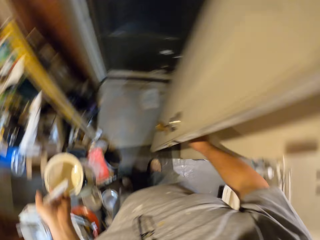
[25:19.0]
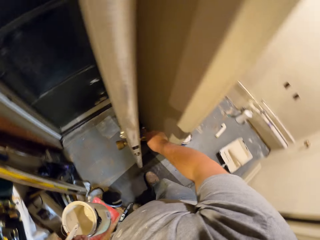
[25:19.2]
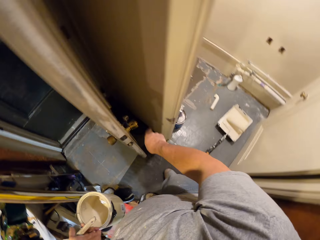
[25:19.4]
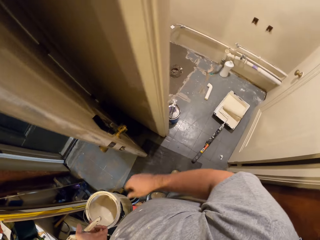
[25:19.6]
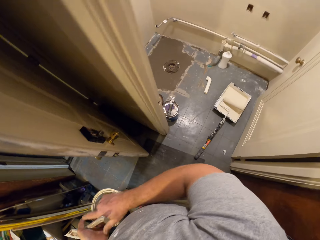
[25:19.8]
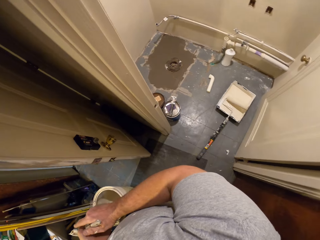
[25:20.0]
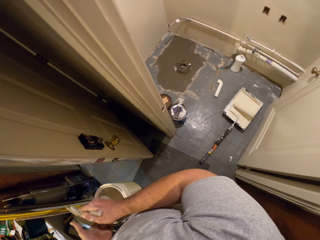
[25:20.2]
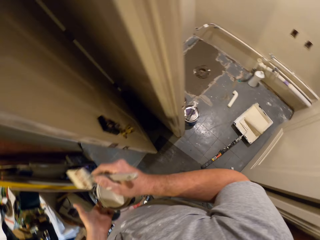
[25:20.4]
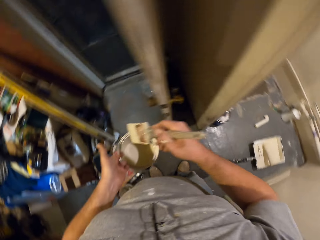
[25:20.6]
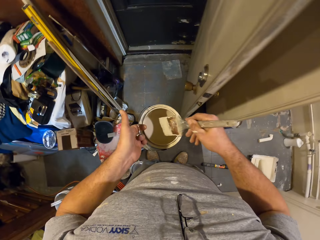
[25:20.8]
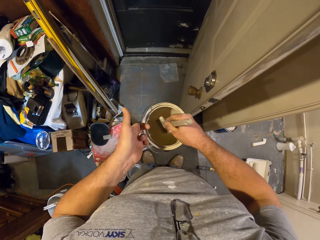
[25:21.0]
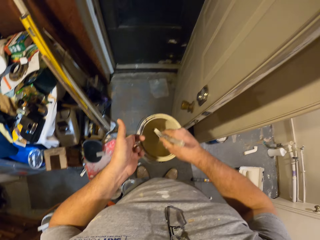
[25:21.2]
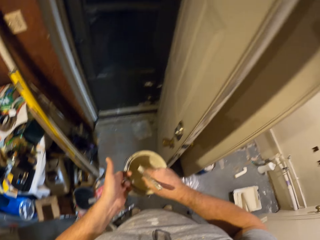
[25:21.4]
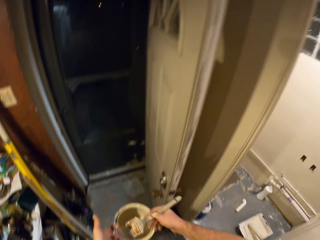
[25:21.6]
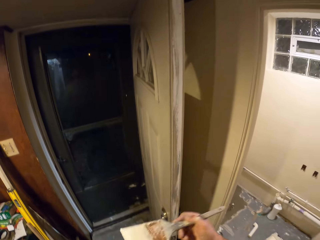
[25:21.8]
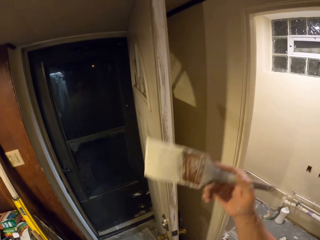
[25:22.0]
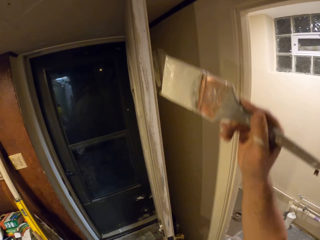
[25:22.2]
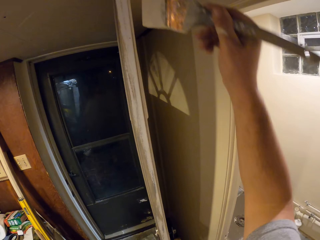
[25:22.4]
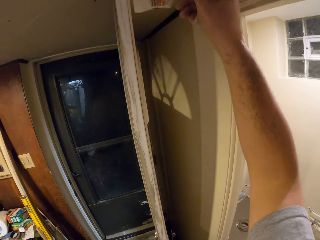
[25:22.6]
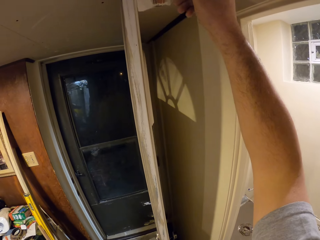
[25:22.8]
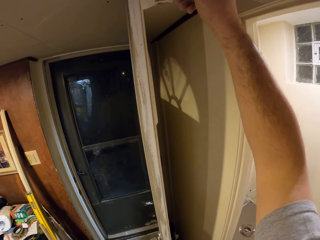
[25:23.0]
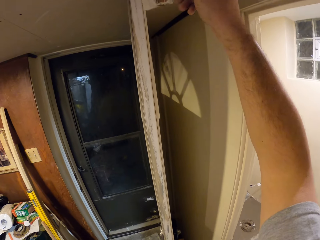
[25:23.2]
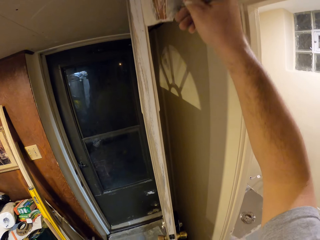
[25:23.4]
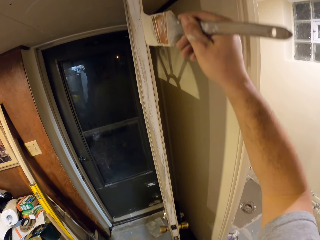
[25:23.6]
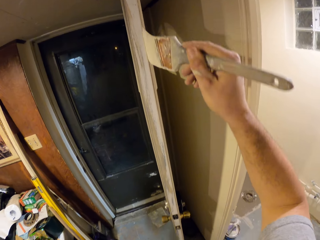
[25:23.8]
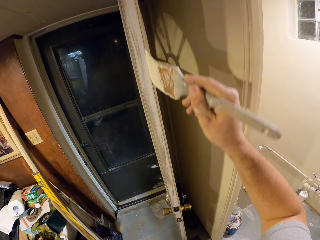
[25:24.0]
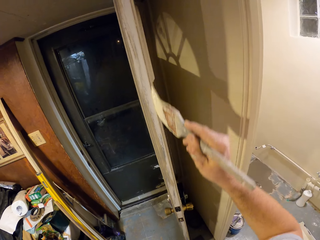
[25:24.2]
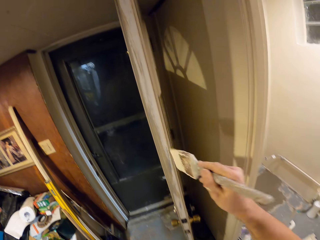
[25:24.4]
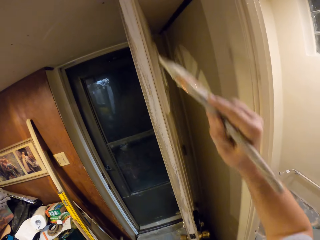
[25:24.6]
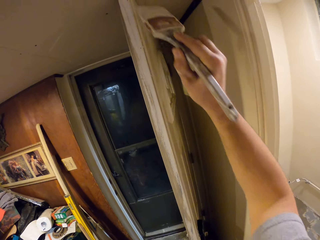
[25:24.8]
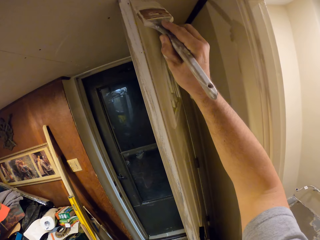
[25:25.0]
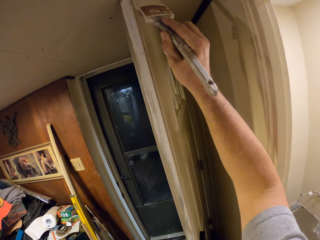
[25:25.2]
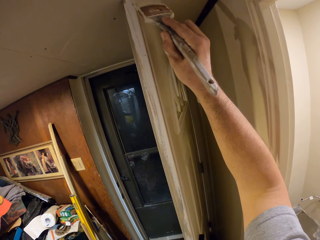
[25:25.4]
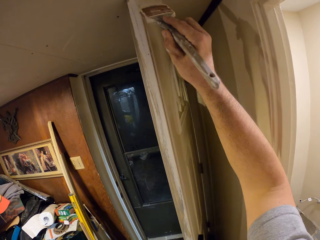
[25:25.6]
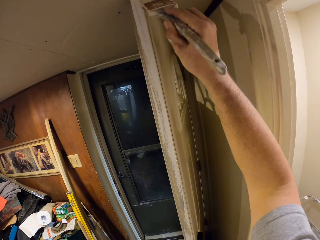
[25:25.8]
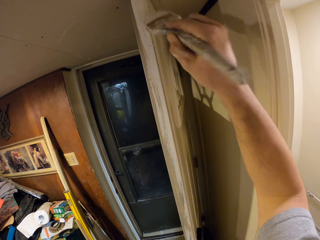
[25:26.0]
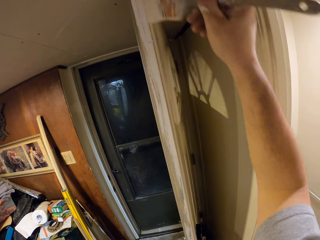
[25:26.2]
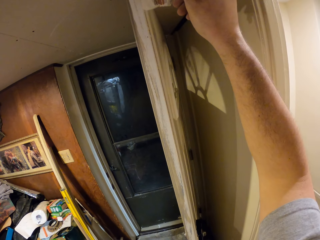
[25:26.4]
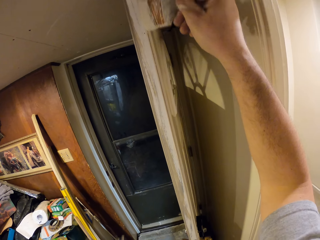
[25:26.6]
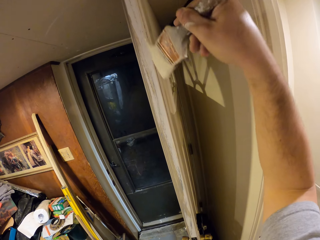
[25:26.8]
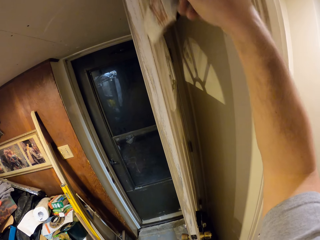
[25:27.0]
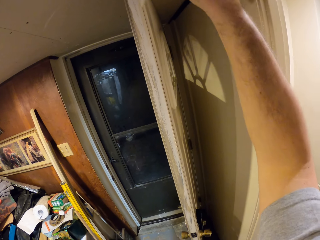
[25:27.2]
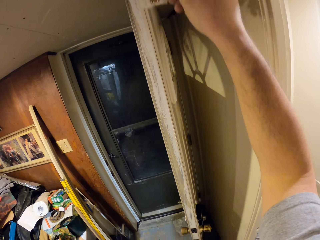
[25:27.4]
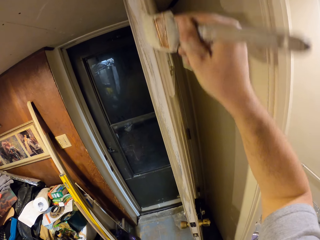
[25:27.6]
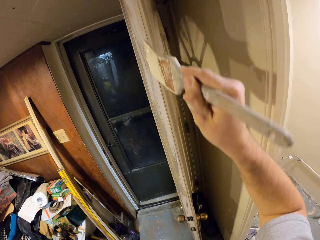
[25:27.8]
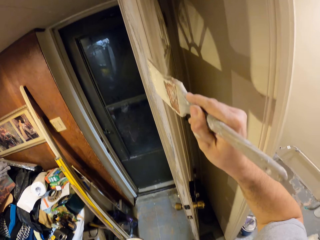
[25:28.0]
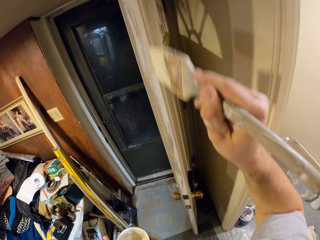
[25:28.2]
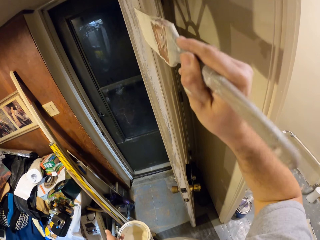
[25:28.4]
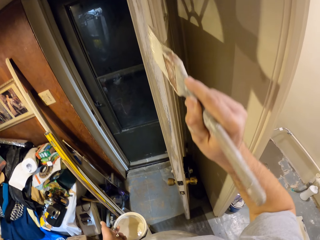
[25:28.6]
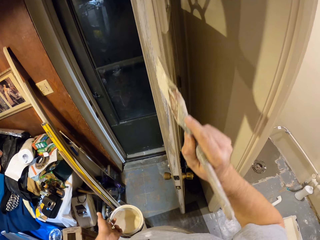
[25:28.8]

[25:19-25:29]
The camera wearer takes the brush. He passes the paint brush in his left hand to his right hand. He scoops paint from the bucket of paint in his left hand with the paint brush. He paints the side of the door with the paint brush in his right hand.

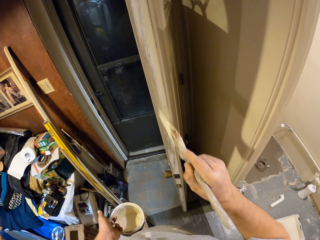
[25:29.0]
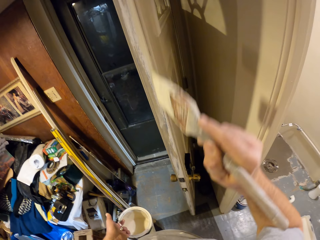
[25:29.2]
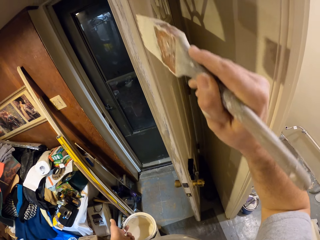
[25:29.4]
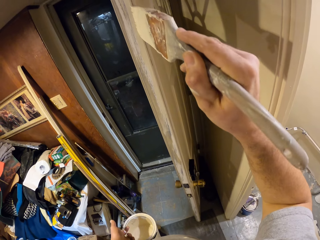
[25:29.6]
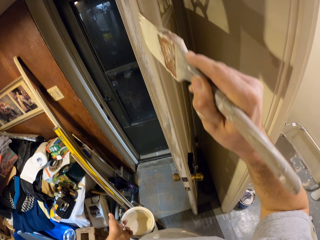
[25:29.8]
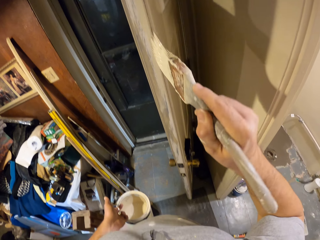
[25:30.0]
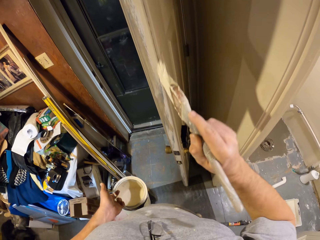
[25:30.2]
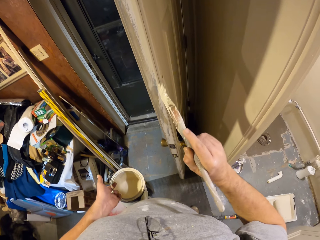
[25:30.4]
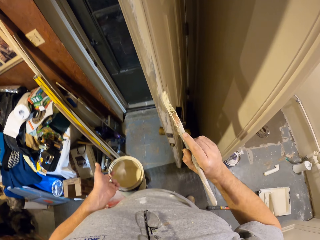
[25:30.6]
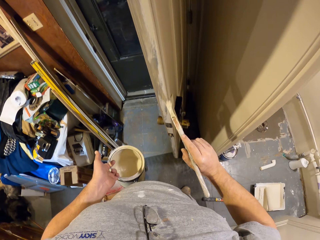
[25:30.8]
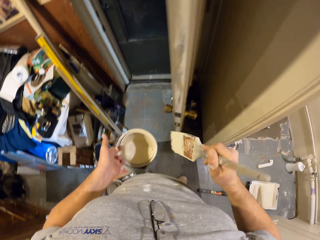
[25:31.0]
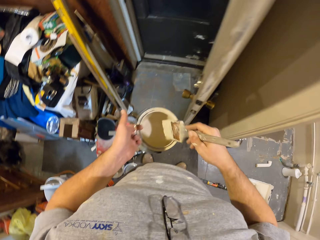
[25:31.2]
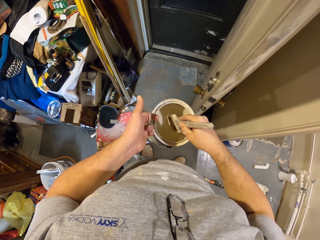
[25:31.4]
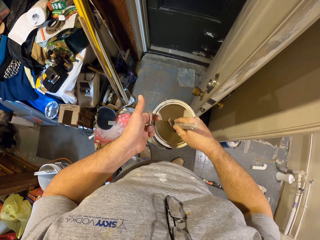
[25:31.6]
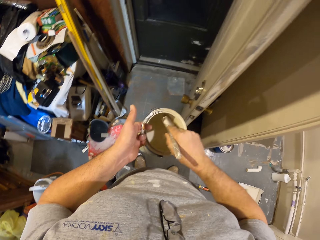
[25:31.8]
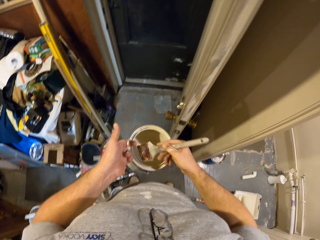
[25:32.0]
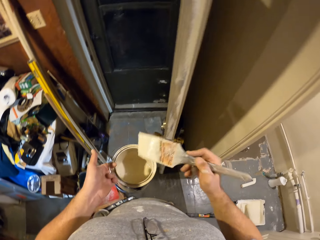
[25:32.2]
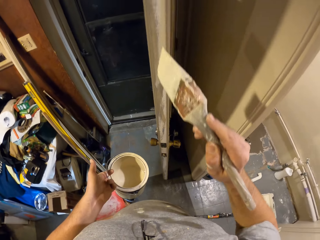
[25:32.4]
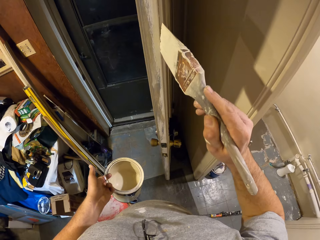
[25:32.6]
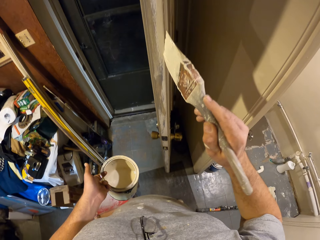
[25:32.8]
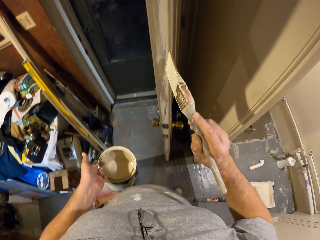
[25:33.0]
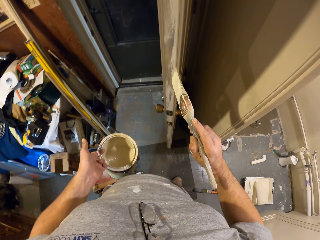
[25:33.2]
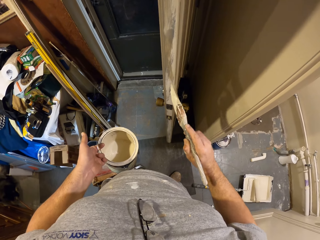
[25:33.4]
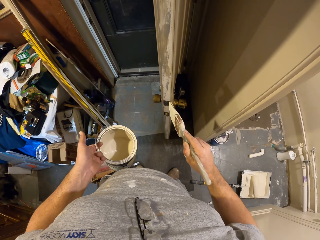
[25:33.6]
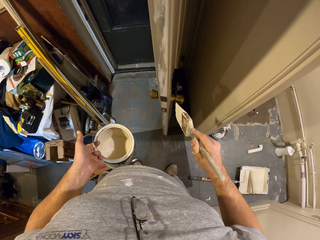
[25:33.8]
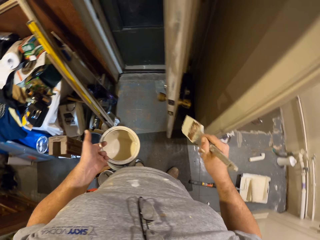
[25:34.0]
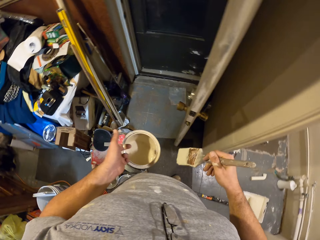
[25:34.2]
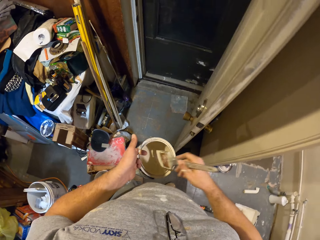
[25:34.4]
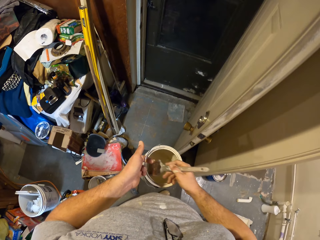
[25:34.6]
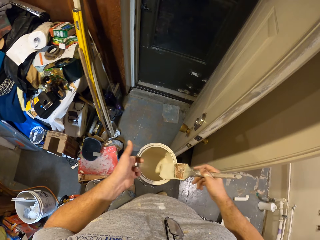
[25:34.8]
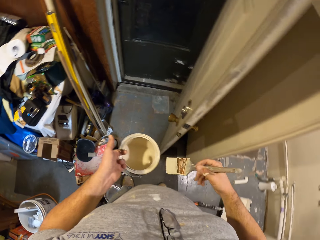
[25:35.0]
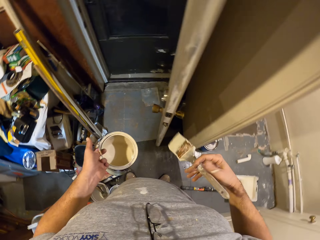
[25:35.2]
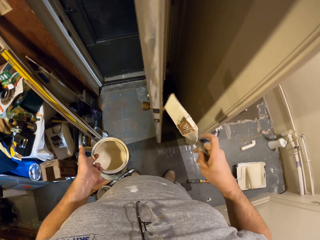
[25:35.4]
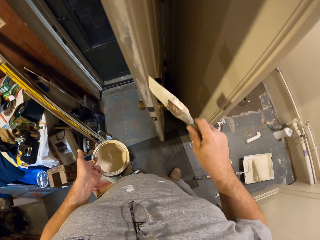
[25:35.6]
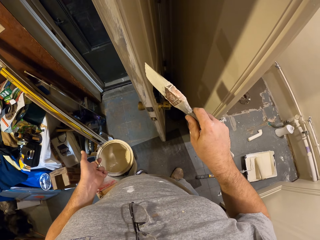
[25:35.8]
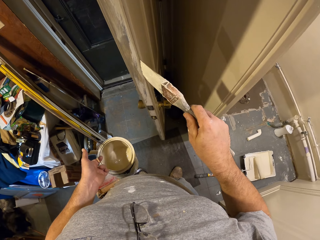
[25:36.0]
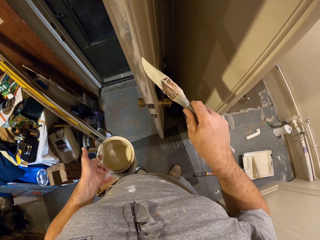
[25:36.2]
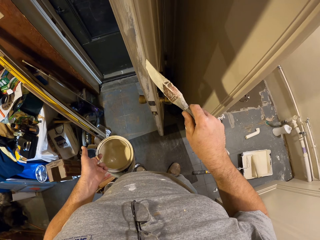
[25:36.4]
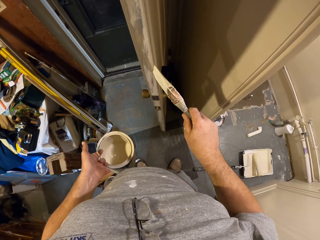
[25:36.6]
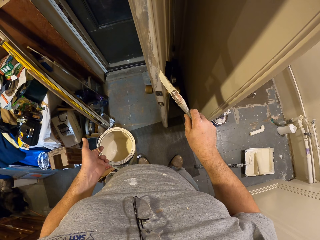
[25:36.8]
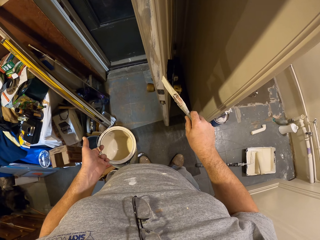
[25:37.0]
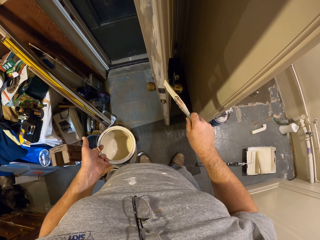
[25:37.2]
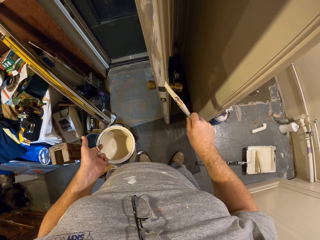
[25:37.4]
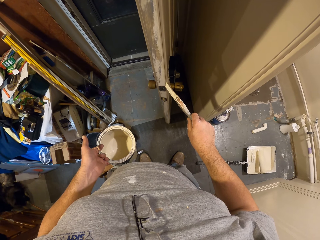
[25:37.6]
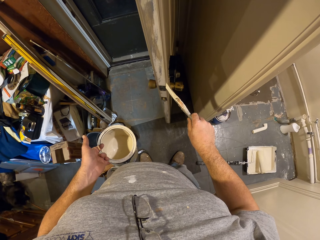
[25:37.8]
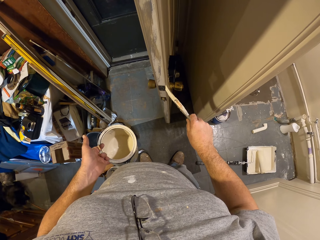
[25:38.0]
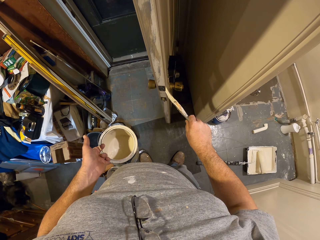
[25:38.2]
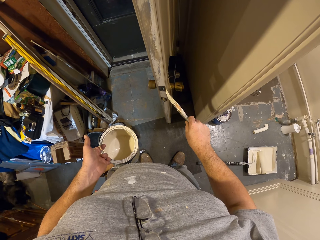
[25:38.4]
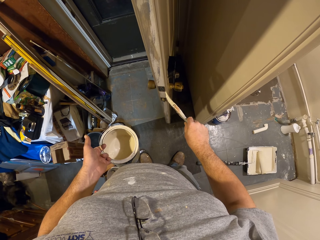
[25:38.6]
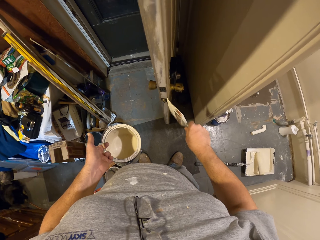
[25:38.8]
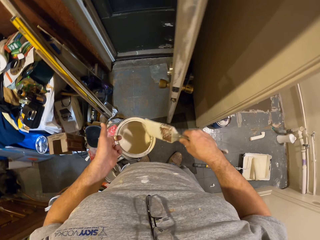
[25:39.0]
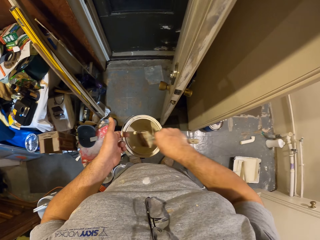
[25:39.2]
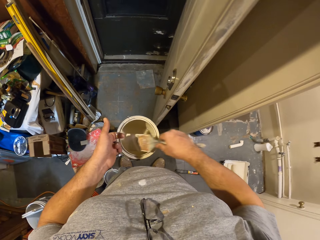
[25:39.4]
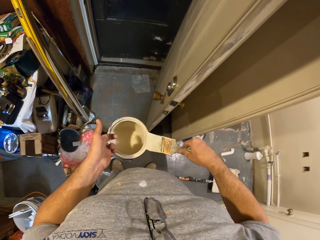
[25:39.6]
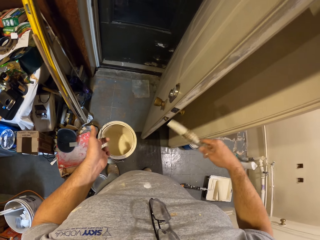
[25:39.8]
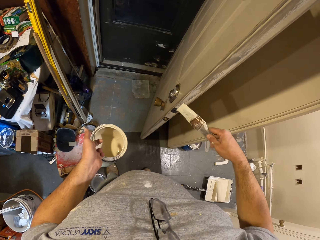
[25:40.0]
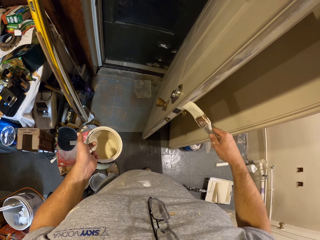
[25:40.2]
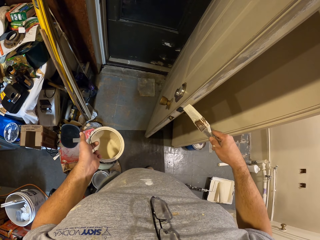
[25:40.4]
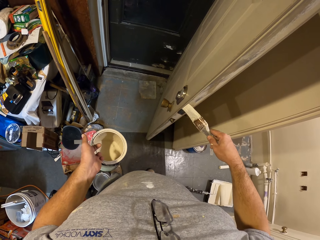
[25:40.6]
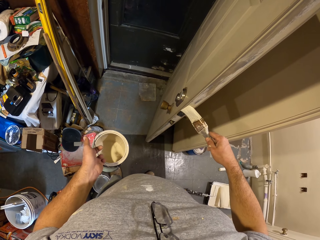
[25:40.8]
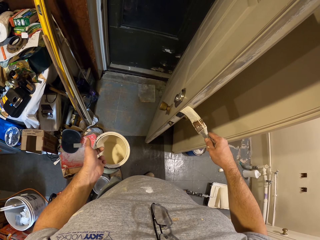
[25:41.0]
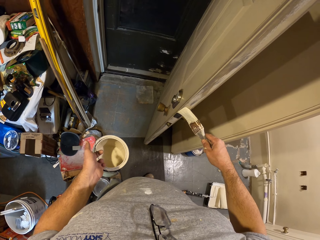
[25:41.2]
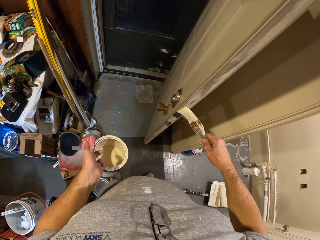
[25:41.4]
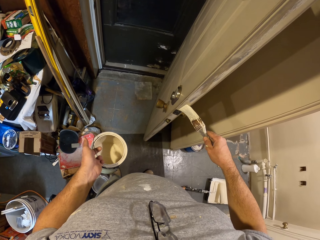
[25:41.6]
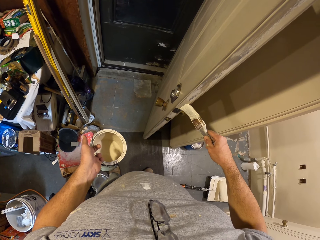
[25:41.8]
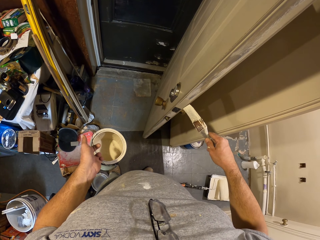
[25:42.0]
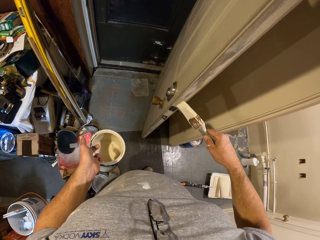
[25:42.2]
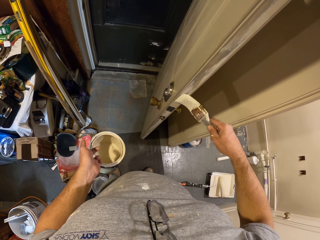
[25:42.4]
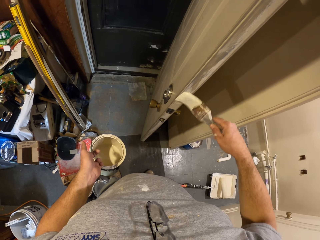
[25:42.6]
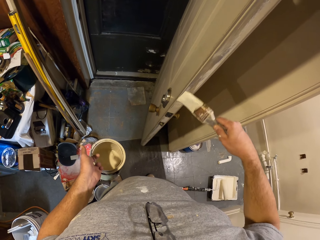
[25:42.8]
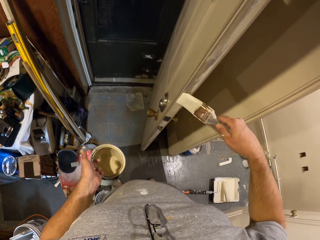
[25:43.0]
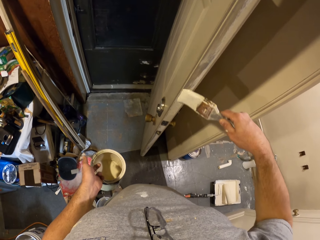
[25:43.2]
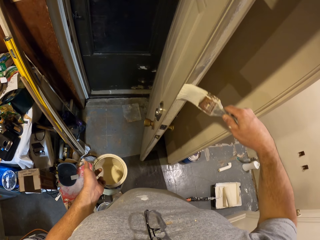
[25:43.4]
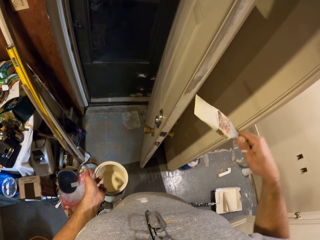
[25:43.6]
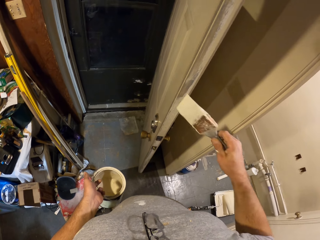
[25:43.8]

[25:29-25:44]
The camera wearer scoops paint from the bucket of paint in his left hand with the paint brush. He paints the side of the door with the paint brush in his right hand. He scoops paint from the bucket of paint in his left hand with the paint brush. He paints the side of the door with the paint brush in his right hand. He scoops paint from the bucket of paint in his left hand with the paint brush. He paints the side of the door with the paint brush in his right hand.
